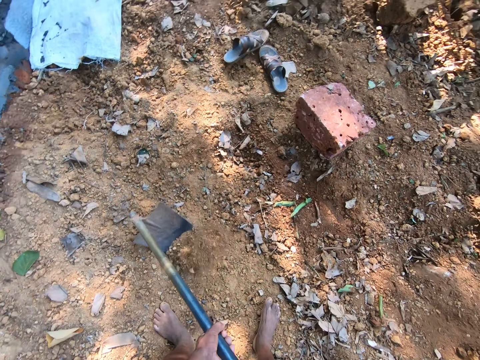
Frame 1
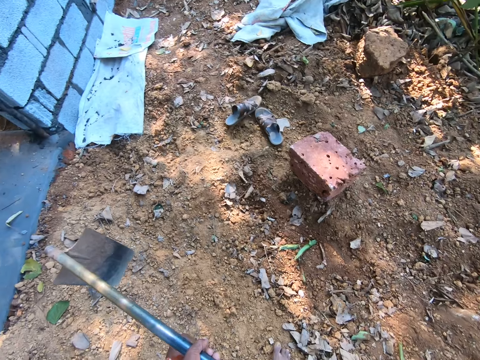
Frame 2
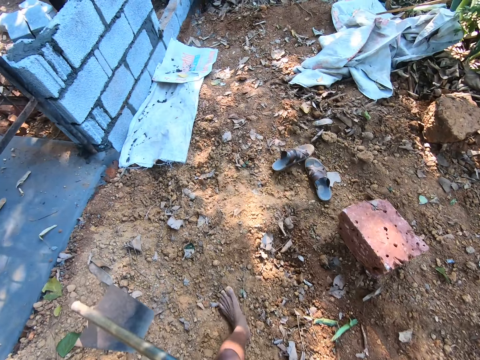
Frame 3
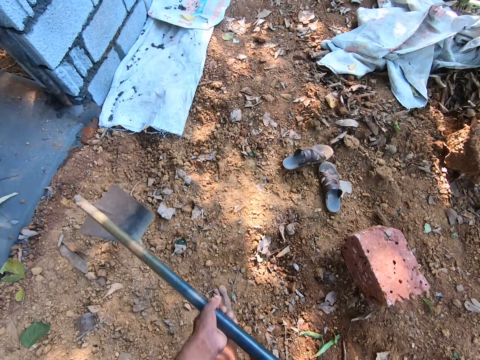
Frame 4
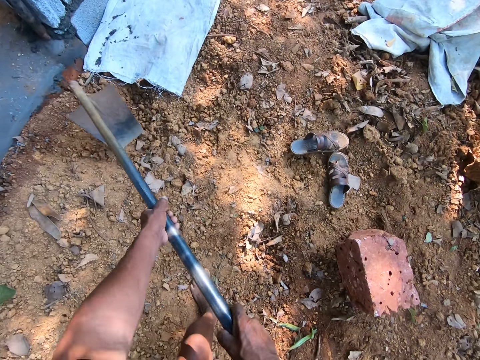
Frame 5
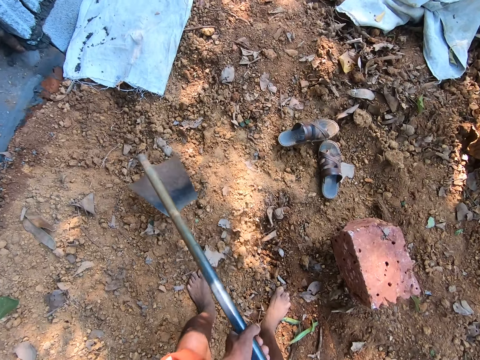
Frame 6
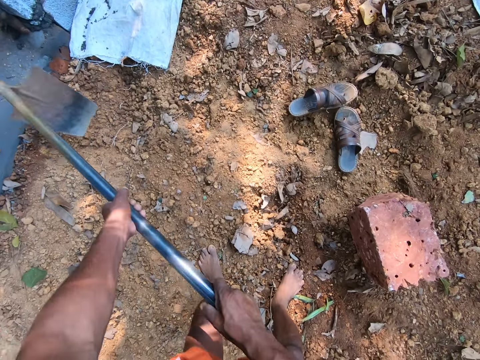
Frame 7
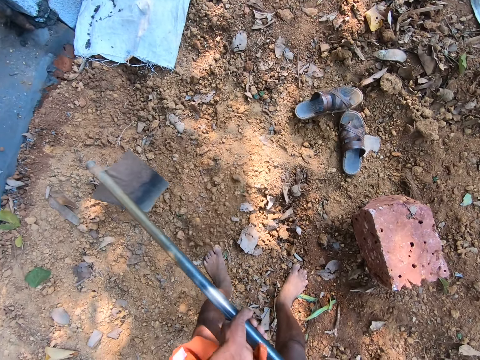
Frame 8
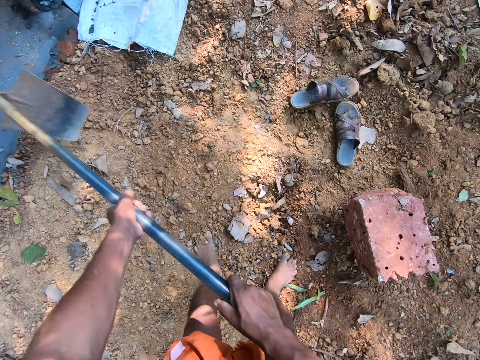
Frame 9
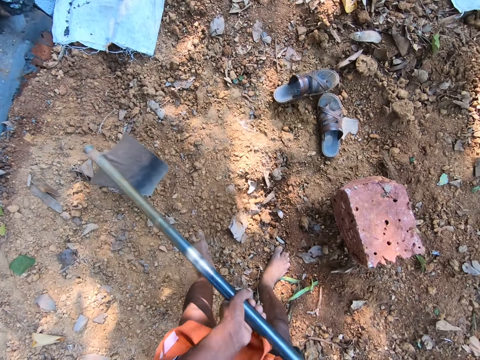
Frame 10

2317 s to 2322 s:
The camera wearer digs the ground with a hoe.

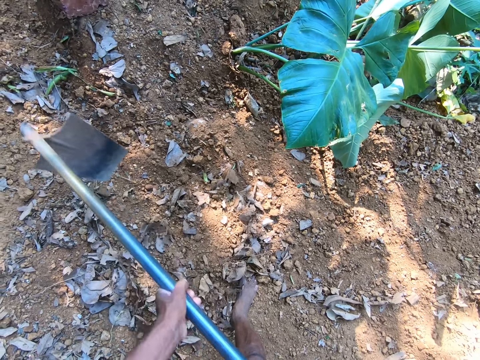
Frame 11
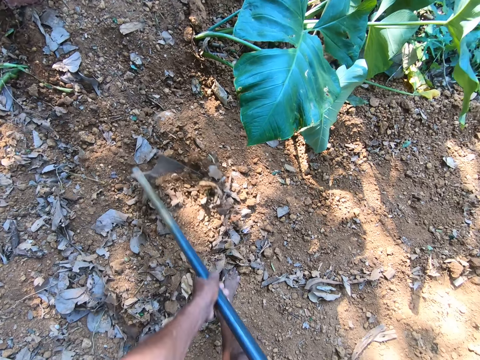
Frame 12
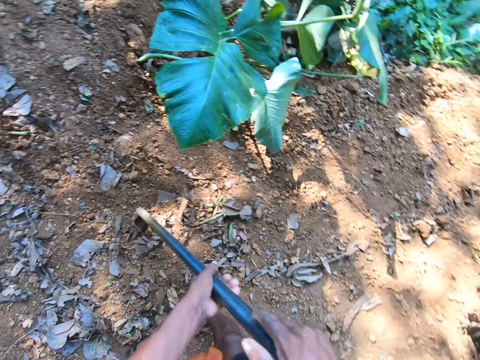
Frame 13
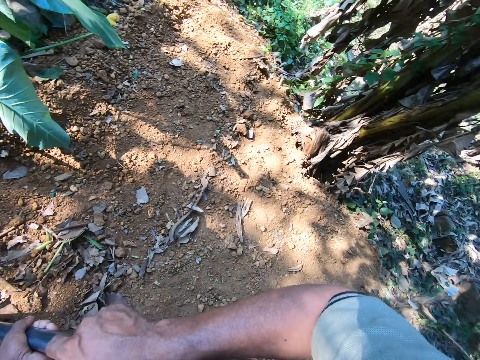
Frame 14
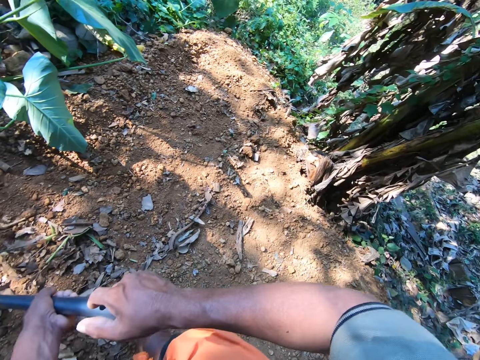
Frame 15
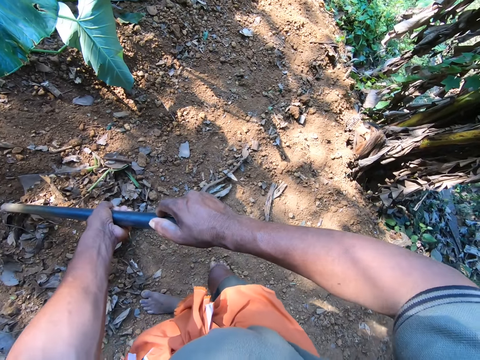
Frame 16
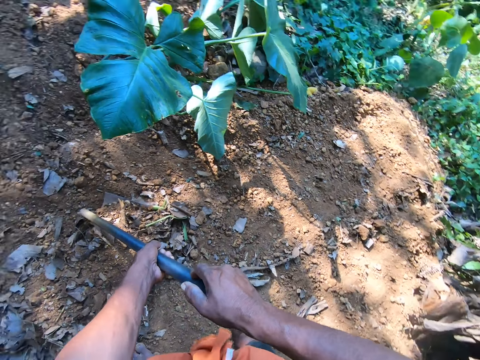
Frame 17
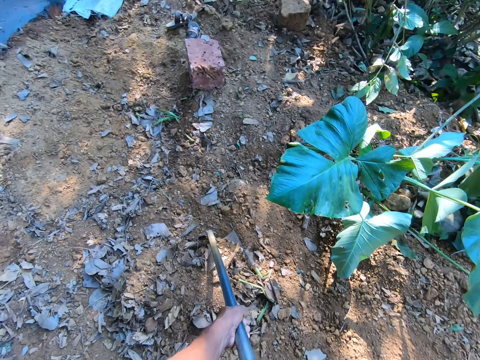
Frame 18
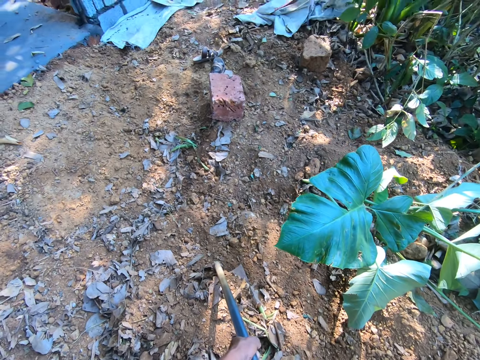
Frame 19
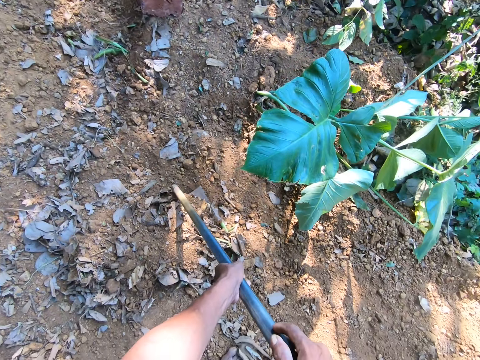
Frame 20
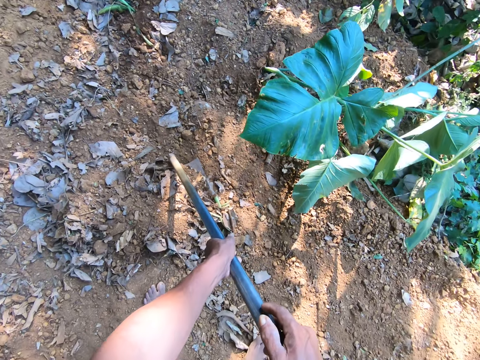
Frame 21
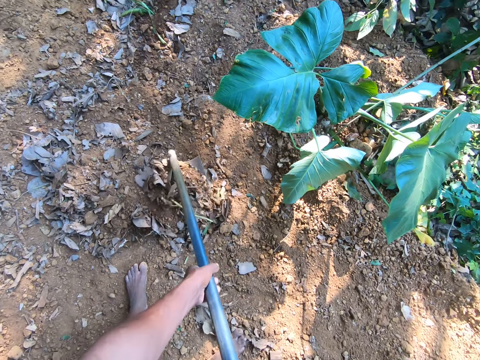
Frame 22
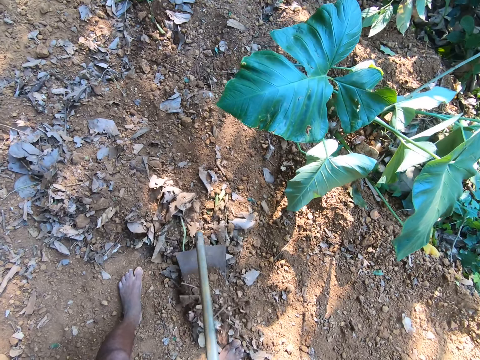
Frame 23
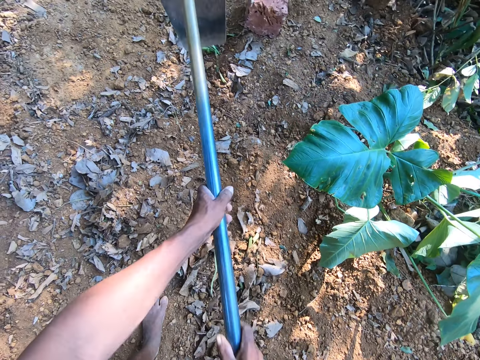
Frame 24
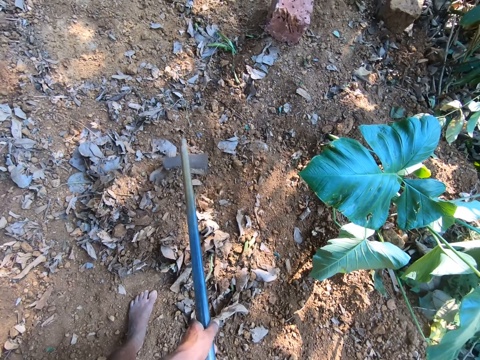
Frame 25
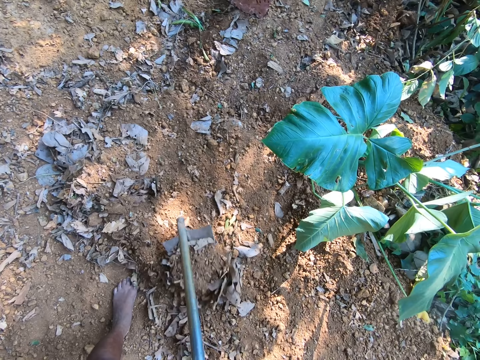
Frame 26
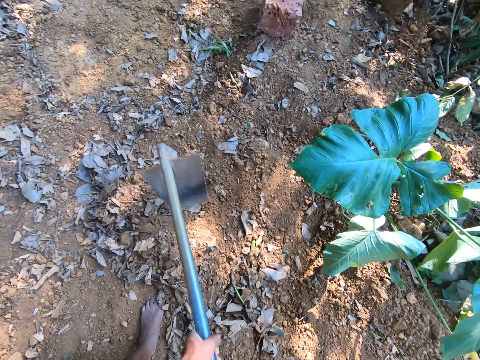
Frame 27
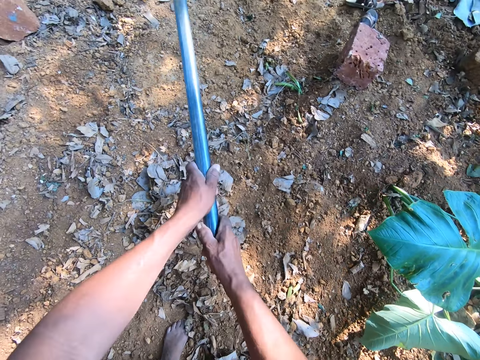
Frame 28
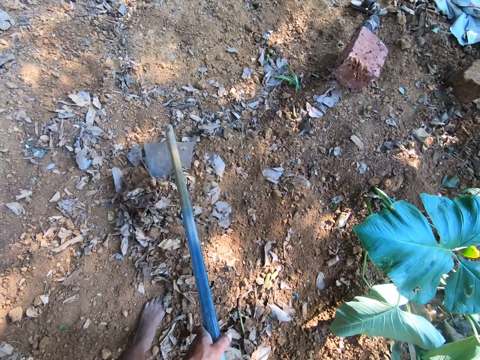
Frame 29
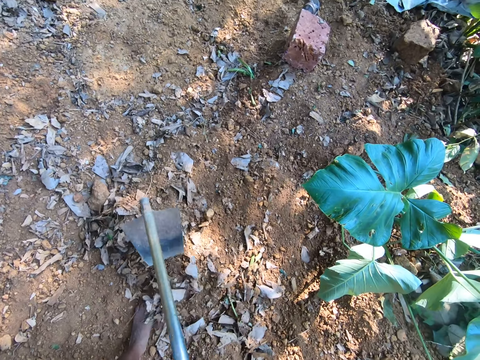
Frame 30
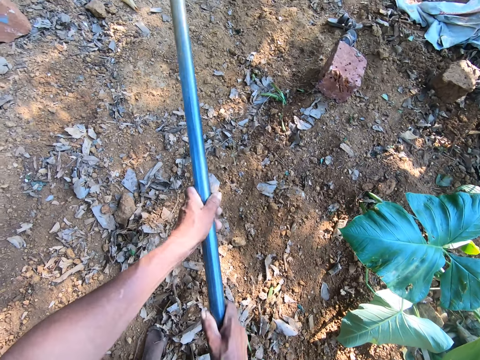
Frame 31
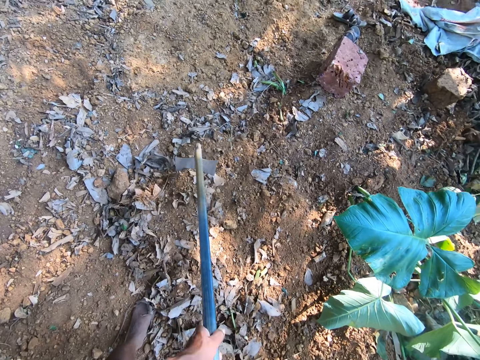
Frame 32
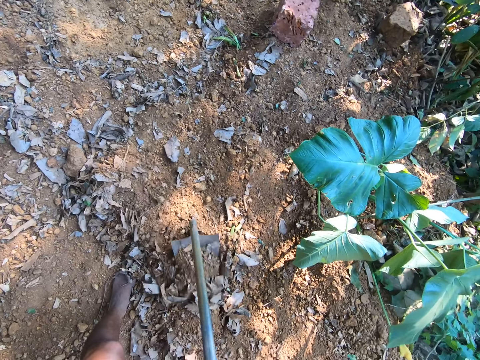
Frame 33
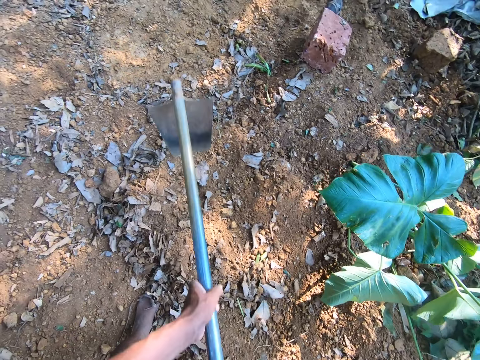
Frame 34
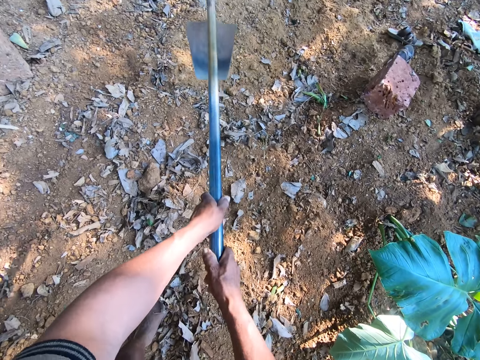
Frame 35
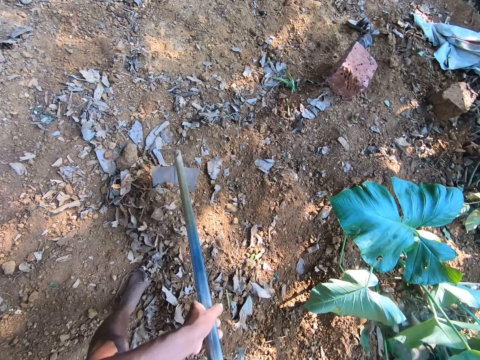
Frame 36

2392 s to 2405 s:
The camera wearer looks around. They dig the ground with a hoe.

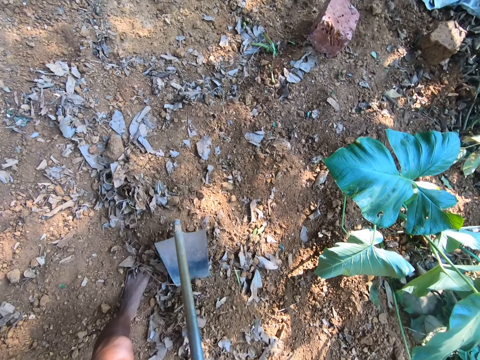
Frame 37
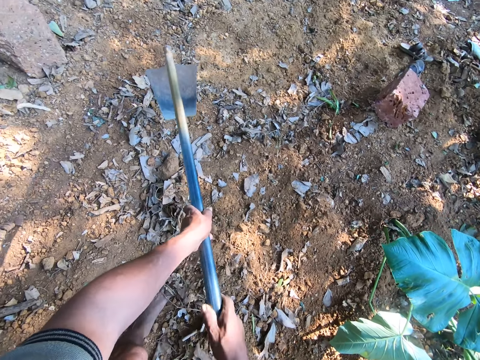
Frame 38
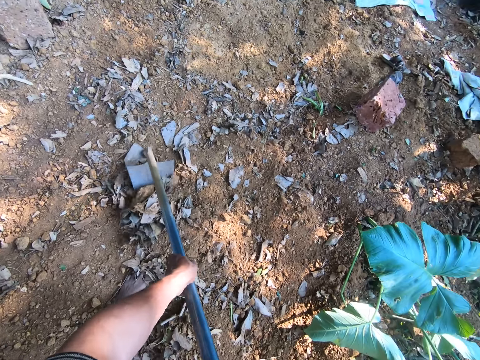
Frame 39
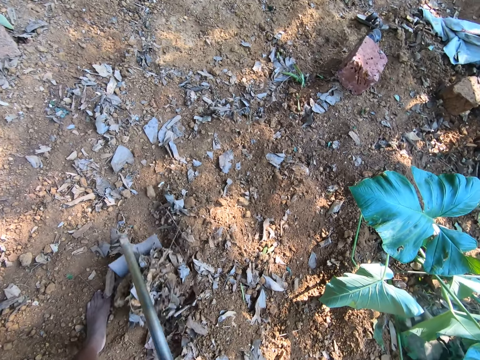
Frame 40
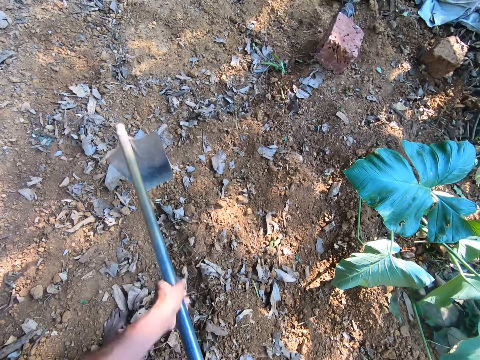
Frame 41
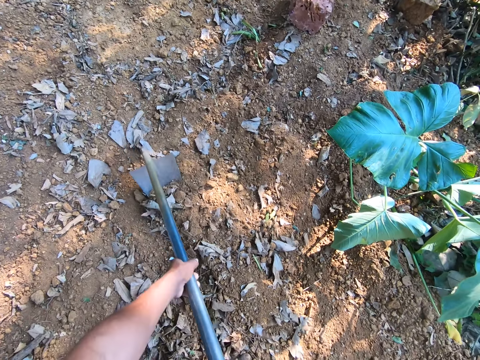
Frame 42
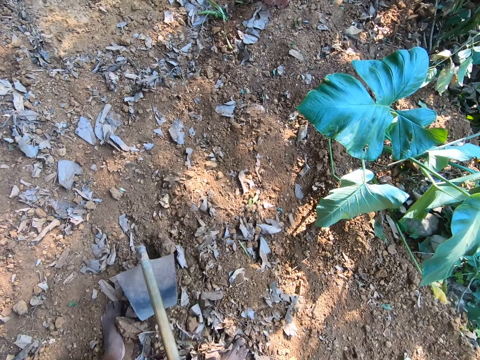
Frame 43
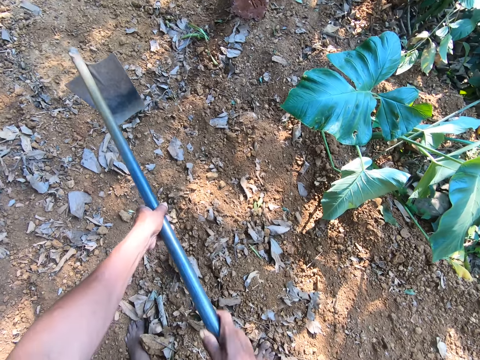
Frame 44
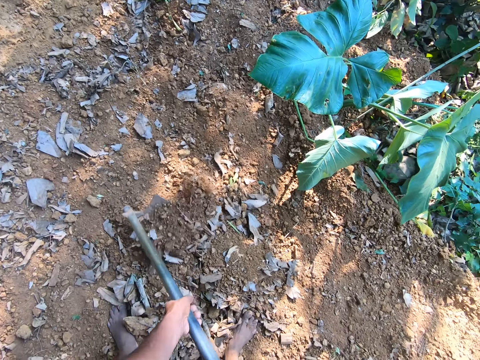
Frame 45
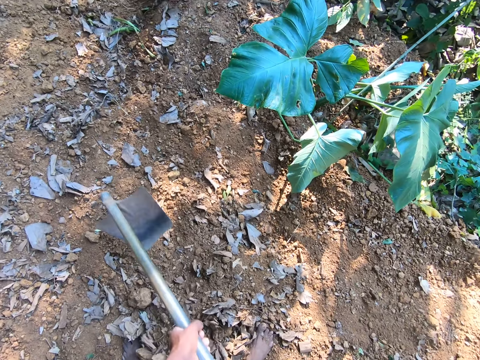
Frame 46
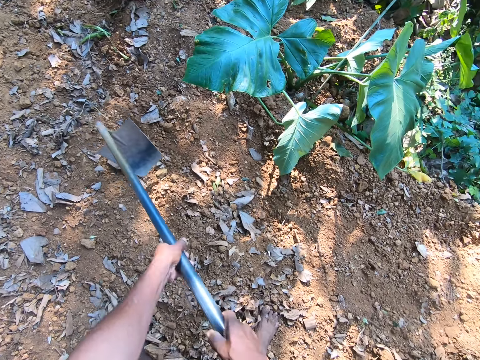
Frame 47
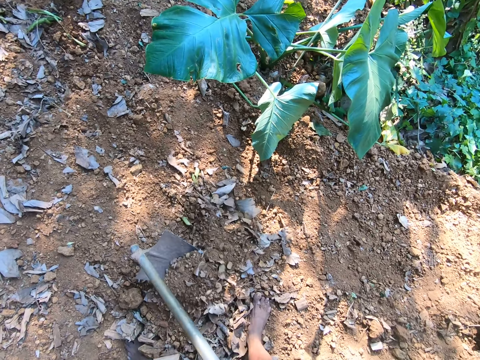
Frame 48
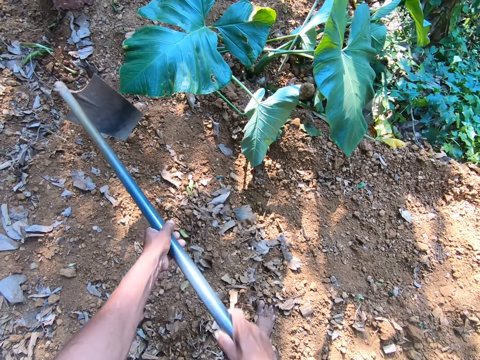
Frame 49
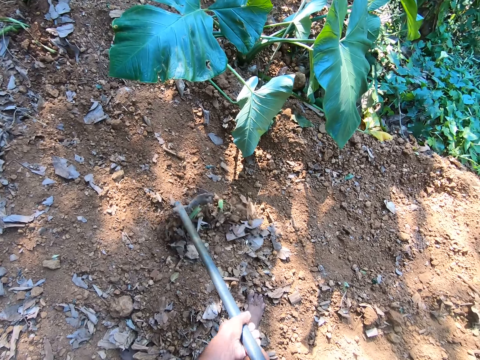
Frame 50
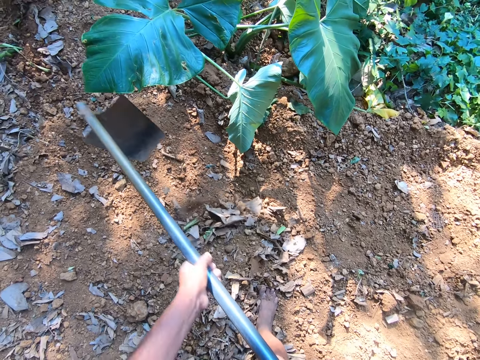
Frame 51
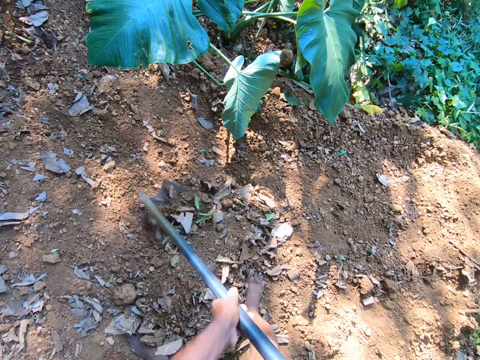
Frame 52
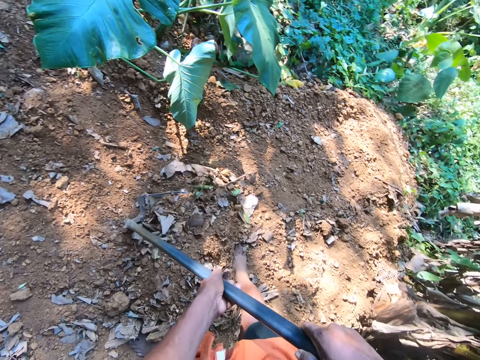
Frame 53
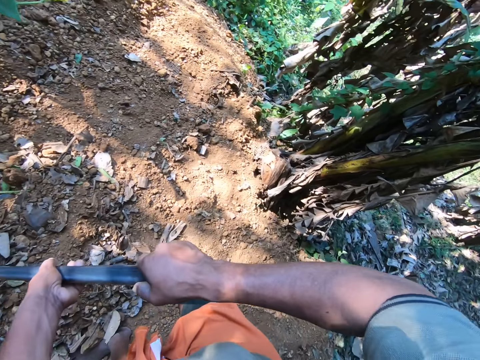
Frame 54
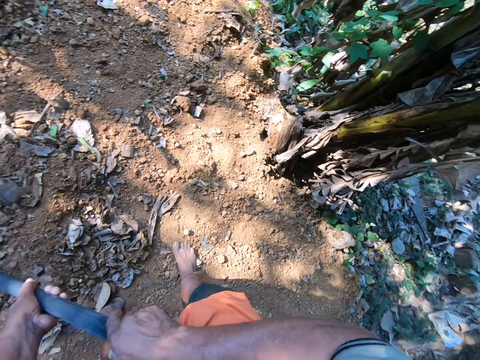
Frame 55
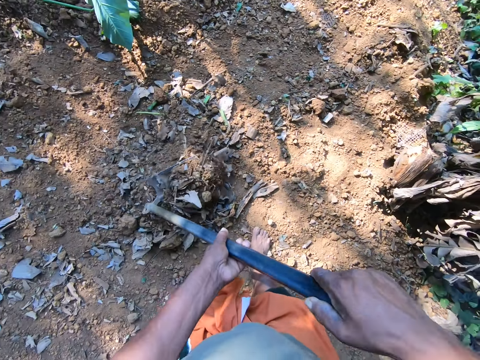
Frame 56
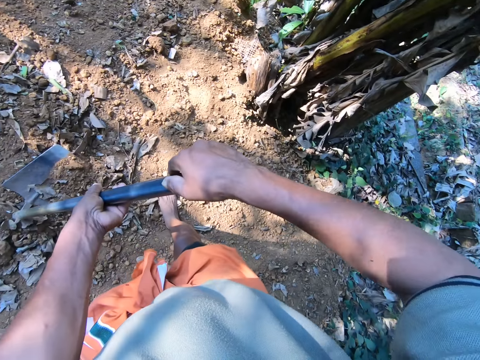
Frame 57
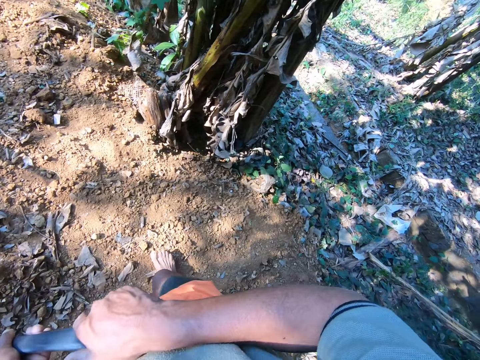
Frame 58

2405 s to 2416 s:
The camera wearer looks around.
